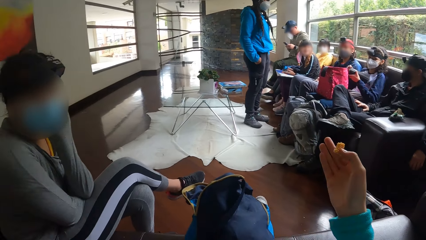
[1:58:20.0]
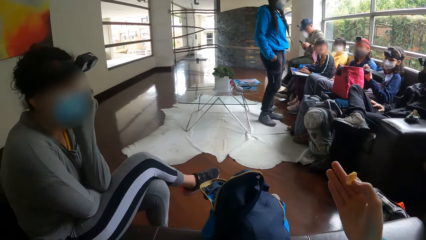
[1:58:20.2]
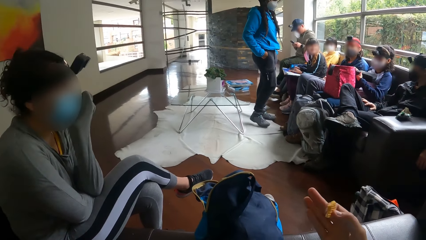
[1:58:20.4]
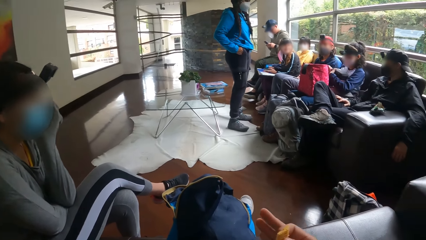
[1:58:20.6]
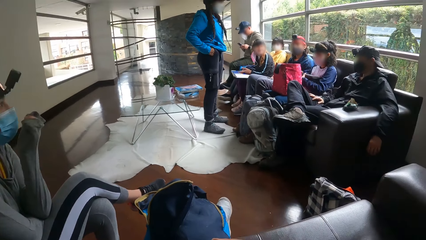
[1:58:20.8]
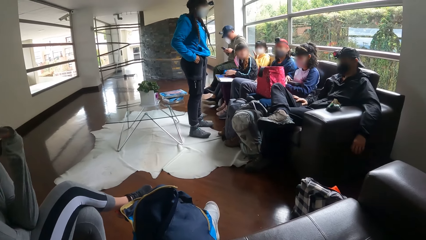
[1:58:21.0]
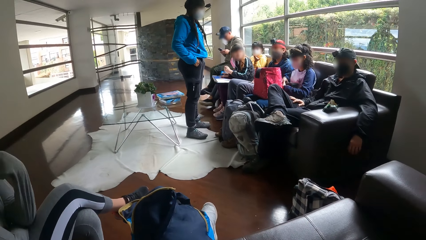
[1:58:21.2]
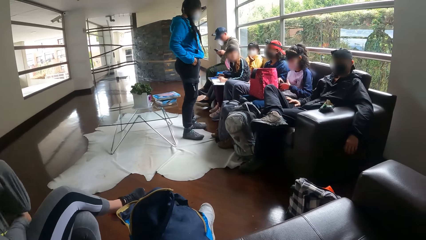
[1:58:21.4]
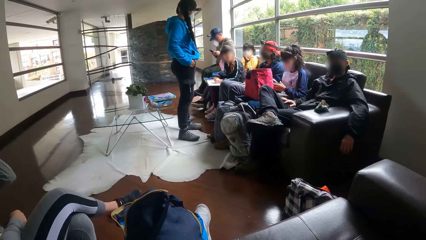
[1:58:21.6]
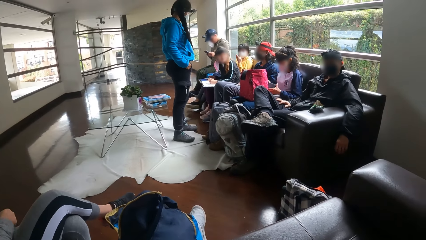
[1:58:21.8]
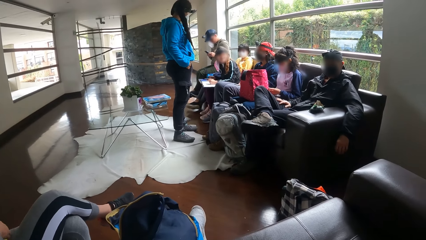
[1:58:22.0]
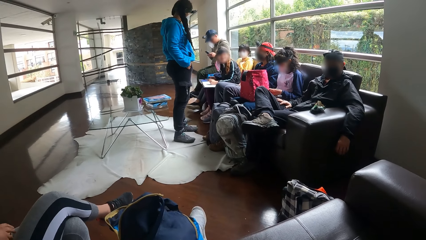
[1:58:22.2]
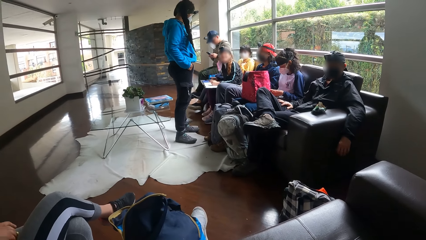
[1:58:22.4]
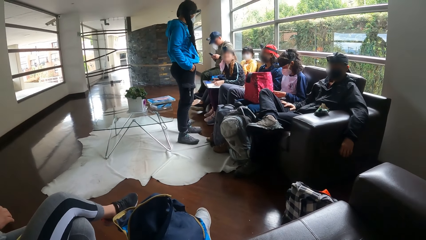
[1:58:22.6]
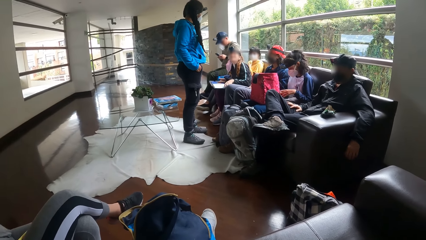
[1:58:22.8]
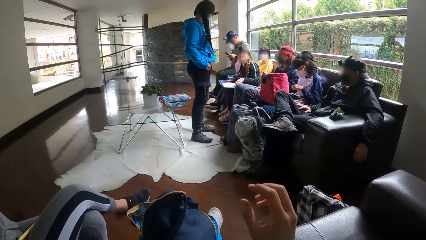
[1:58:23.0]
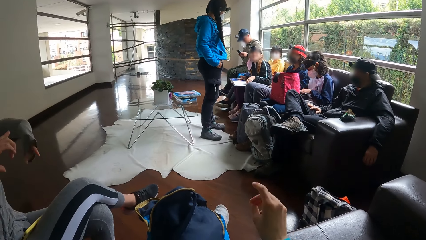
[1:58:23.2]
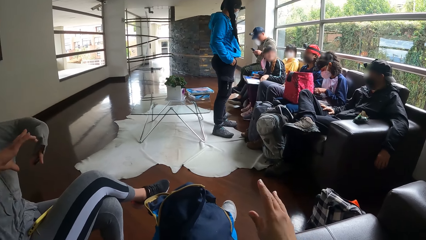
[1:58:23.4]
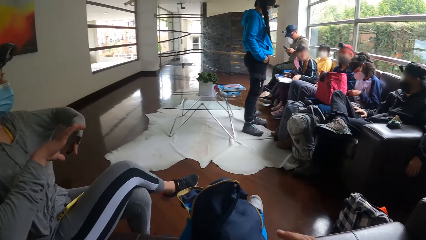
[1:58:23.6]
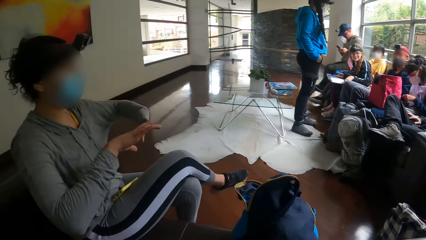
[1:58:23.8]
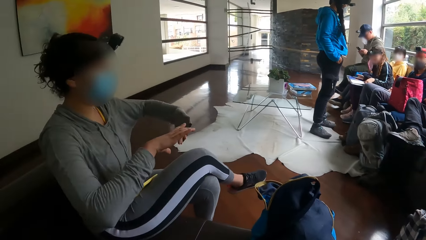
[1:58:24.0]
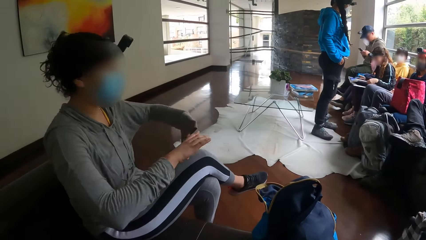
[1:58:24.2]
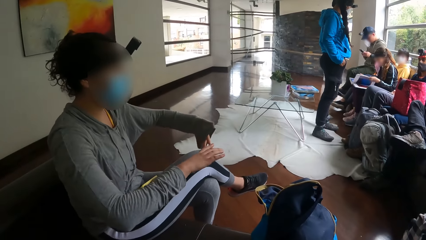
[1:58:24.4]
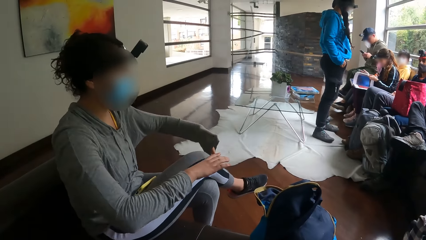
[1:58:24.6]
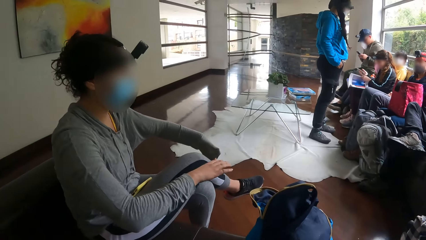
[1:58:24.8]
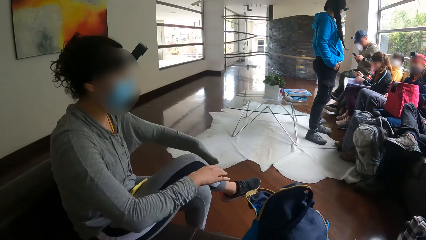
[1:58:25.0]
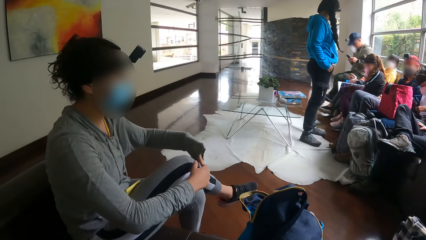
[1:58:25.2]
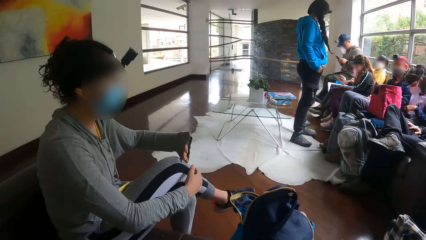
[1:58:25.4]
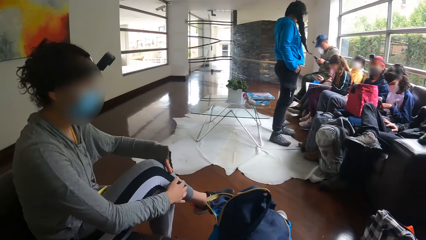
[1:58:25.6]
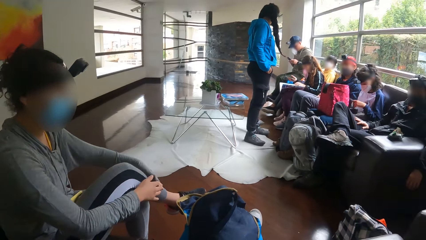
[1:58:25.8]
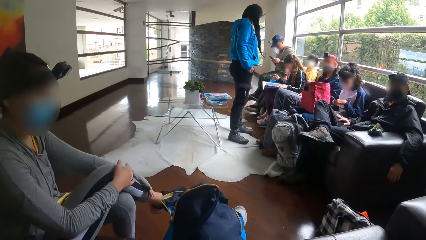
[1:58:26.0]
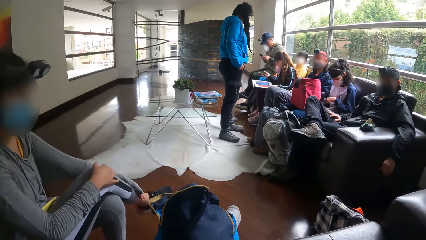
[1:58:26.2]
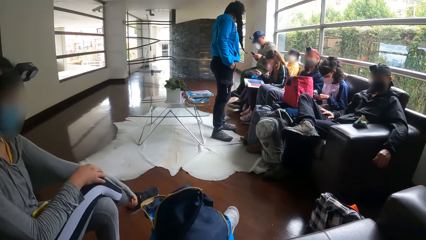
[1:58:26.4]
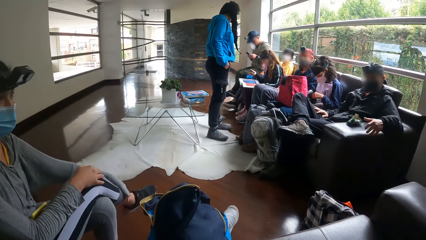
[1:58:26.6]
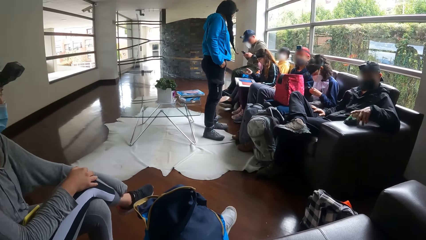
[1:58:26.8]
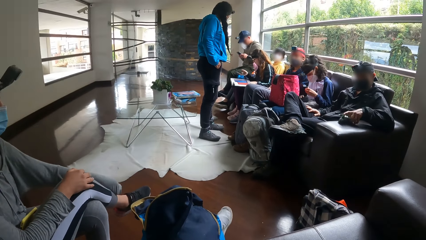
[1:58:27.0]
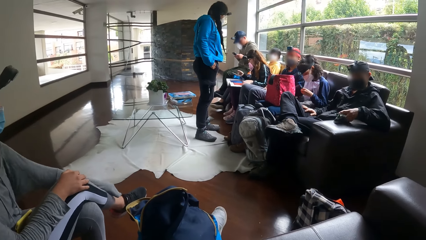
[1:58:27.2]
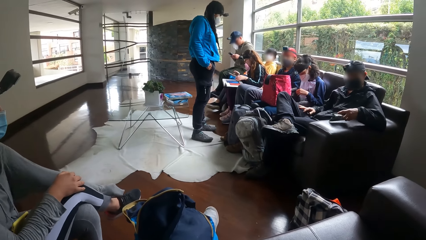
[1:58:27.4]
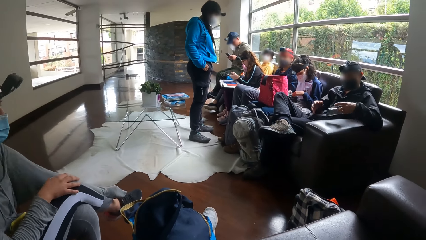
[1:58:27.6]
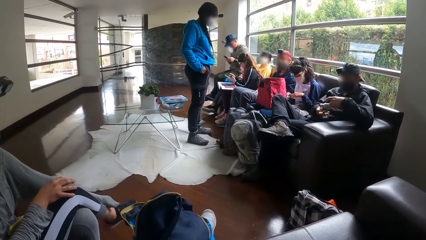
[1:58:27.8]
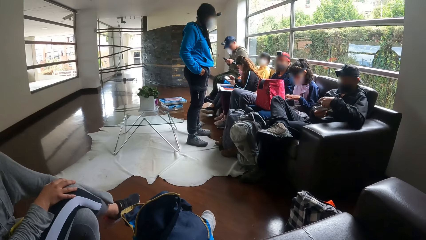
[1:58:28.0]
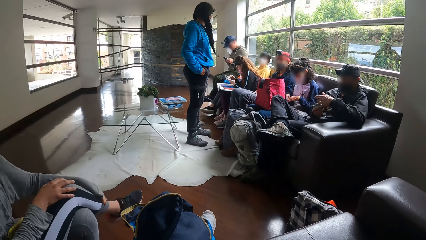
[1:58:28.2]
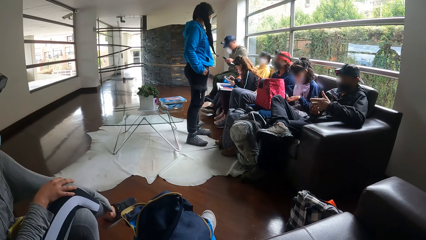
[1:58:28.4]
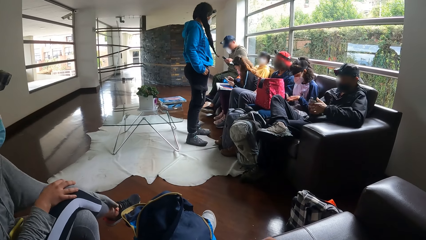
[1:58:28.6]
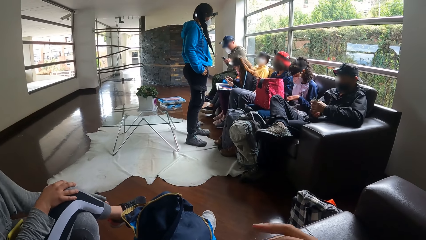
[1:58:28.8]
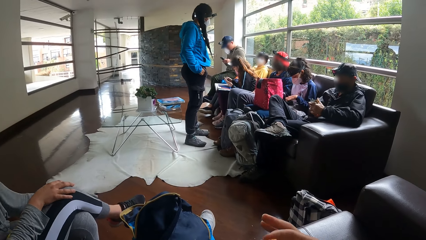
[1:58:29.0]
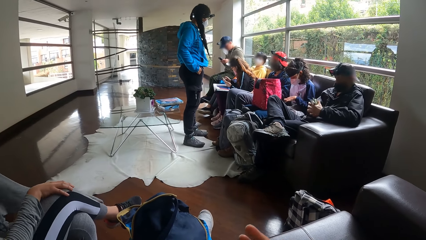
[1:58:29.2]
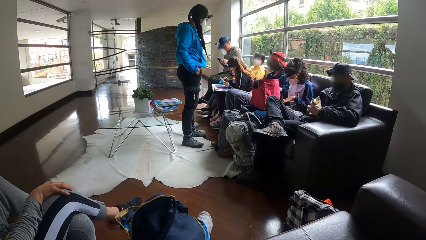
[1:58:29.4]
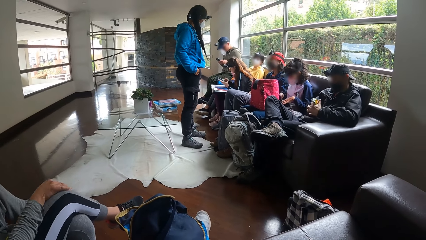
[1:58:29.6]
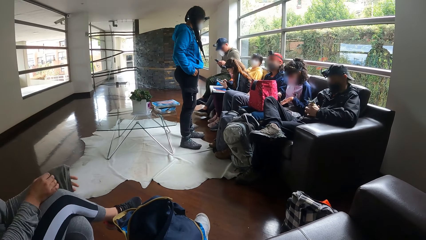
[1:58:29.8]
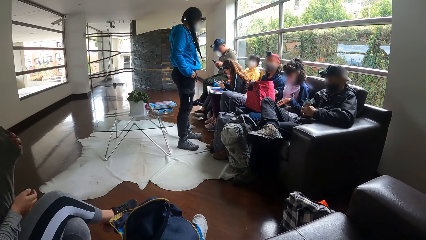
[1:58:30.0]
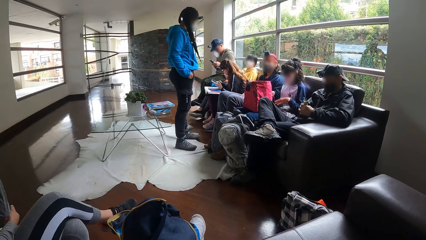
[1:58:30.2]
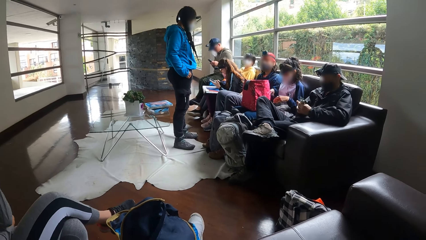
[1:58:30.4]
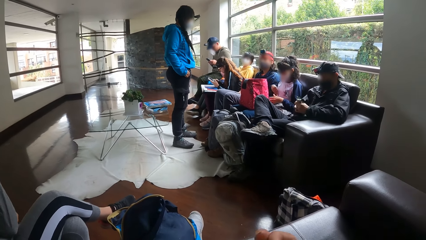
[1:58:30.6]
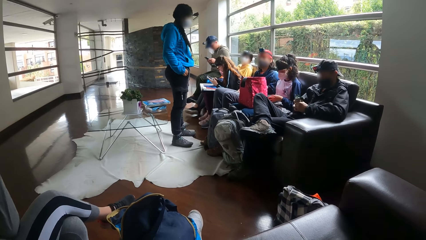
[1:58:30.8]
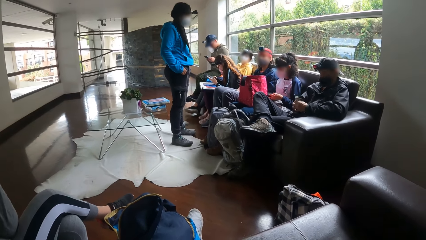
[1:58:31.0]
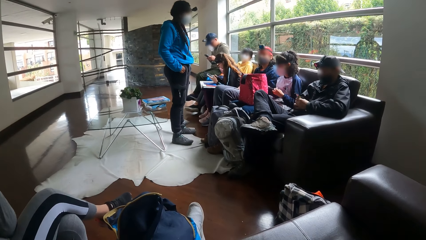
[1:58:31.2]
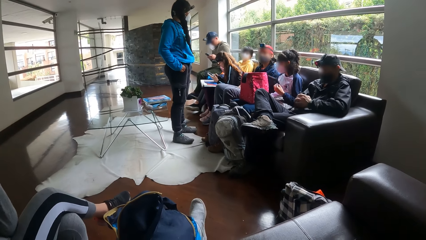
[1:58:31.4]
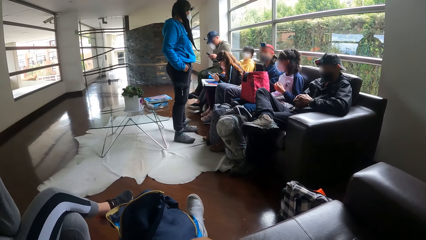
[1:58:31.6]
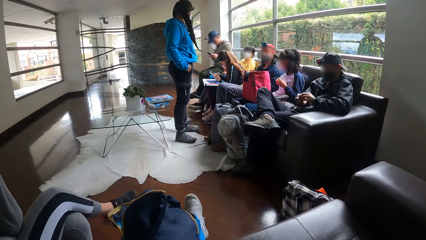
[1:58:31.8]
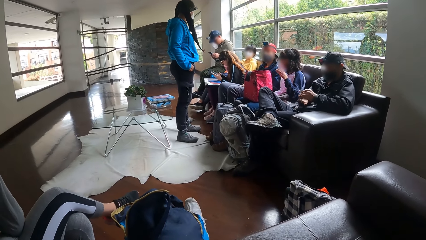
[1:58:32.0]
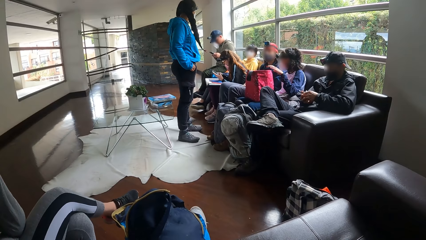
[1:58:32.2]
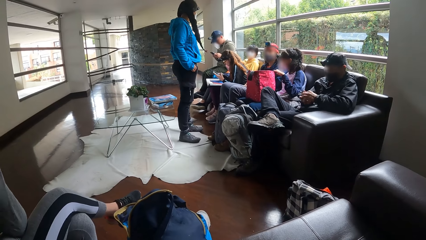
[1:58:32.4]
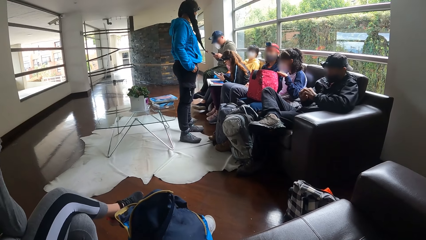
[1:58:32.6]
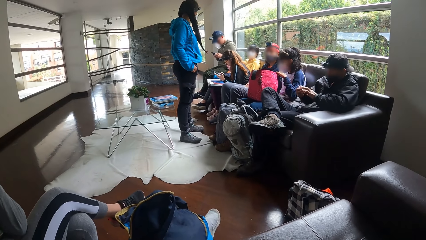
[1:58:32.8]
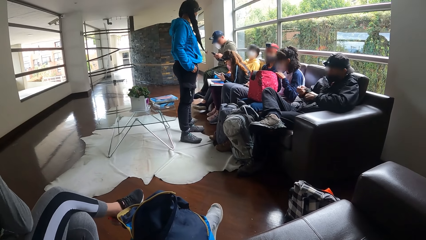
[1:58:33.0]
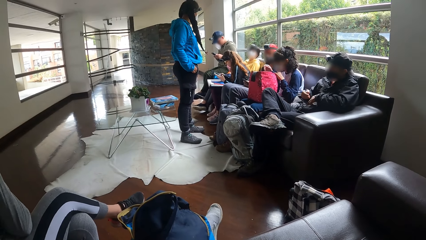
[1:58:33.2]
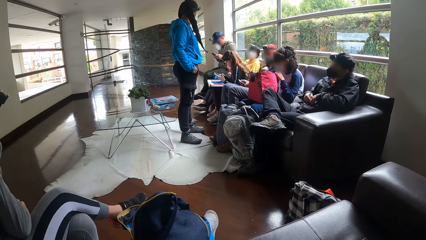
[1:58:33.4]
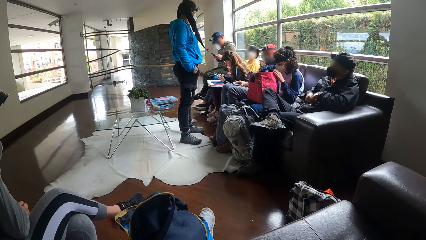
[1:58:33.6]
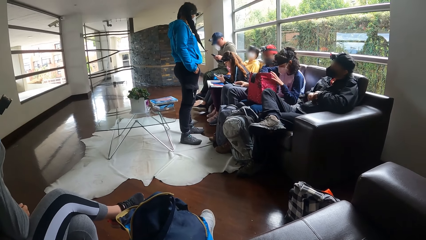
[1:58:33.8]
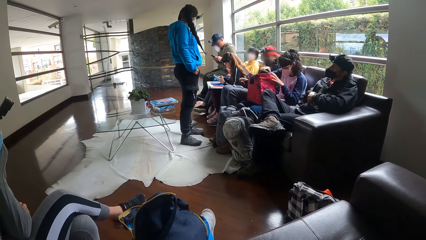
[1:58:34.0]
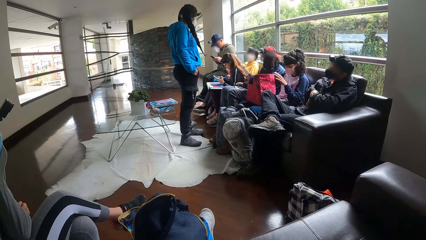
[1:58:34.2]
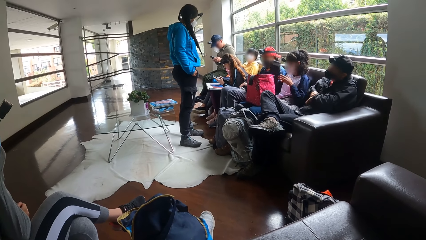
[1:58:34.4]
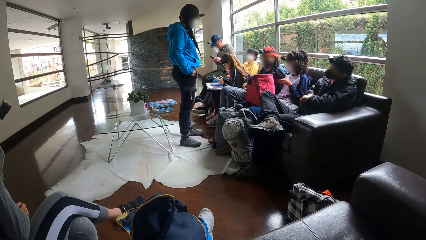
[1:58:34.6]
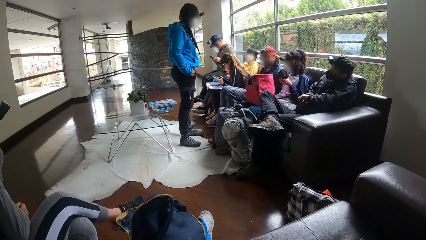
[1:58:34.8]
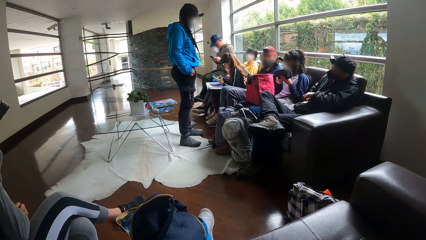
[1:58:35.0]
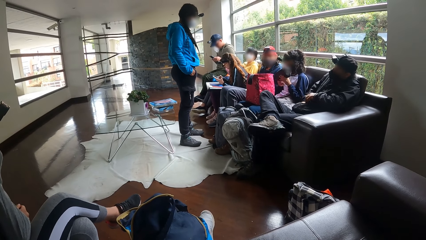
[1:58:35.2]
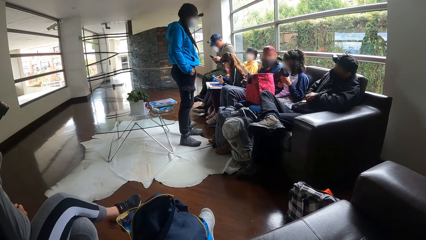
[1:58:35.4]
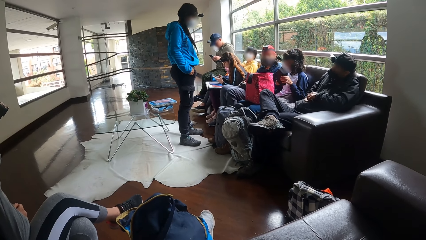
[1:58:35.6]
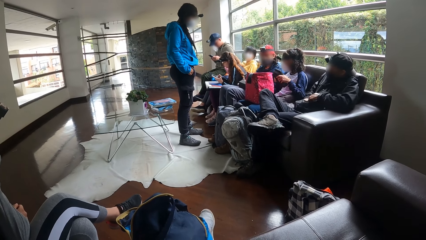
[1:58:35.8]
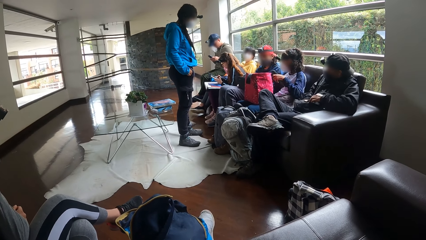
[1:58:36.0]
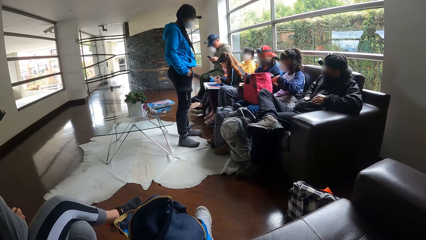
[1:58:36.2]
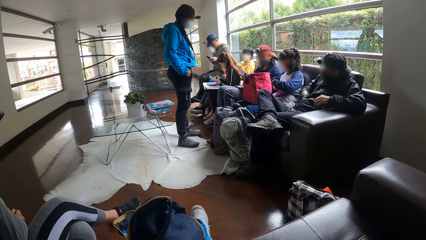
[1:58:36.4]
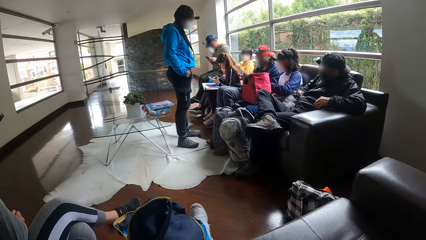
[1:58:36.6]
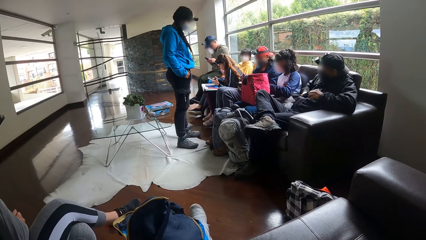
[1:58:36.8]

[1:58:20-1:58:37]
The camera wearer converses with the woman. He gestures out with his hand. Another woman converses with the man. The other woman opens the pages of a book on her legs with her left hand. A lady gestures out with her hand. Another man picks up the pack of biscuits from the handle of the chair with his left hand. The other woman operates the phone with both hands. The other man wraps the pack of biscuits with both hands. The other man places the pack of biscuits in his right hand into his pocket.
